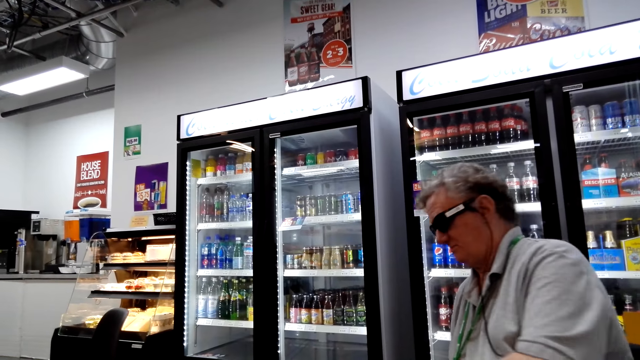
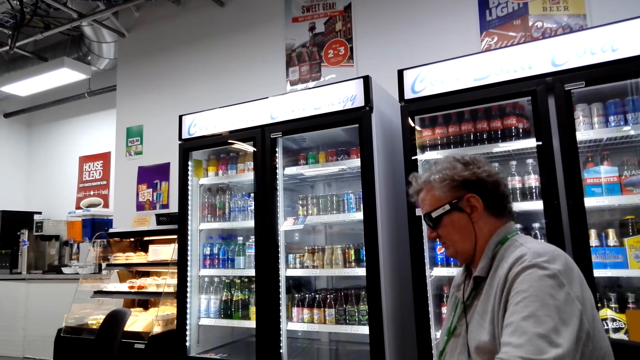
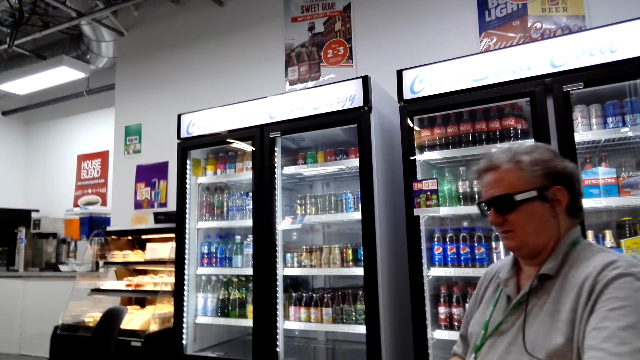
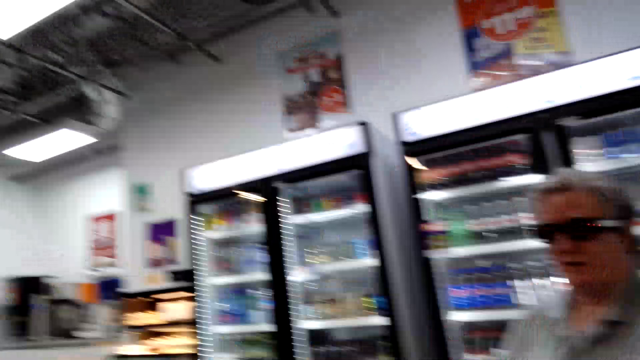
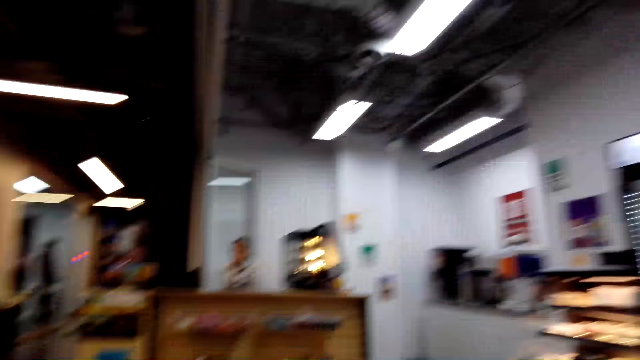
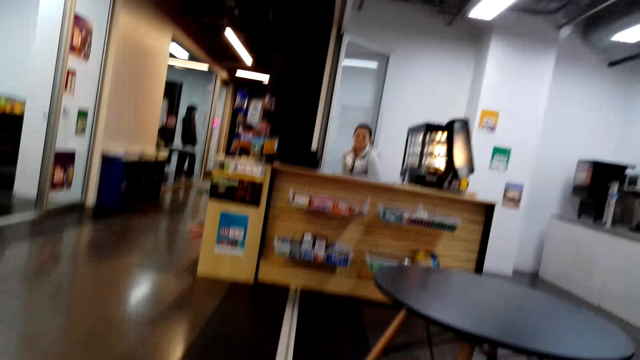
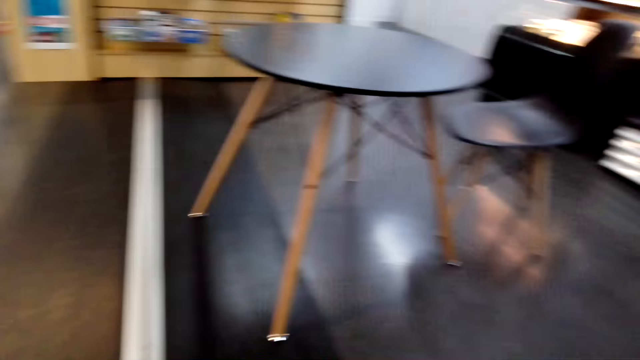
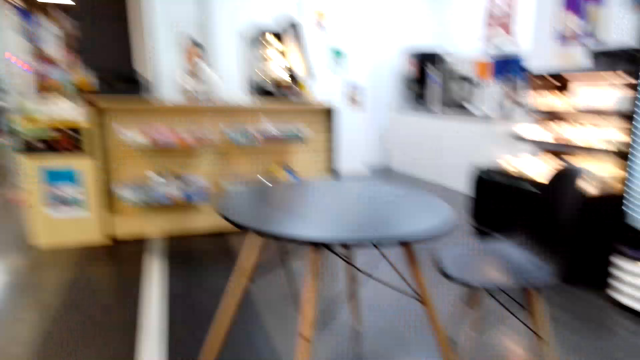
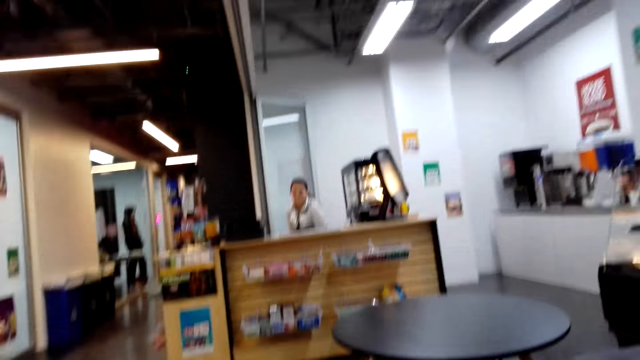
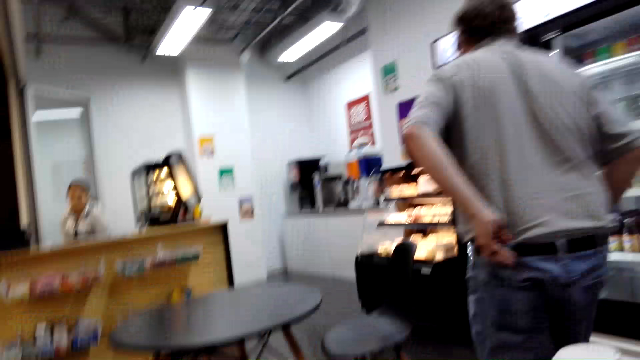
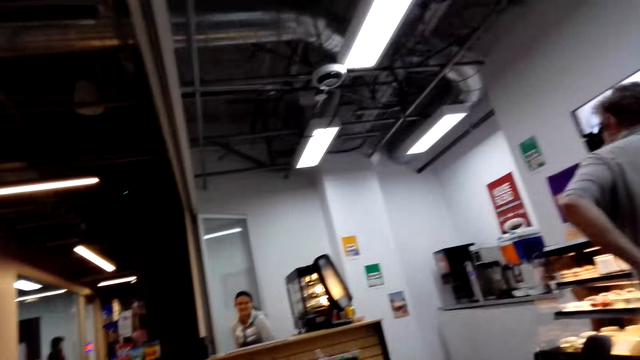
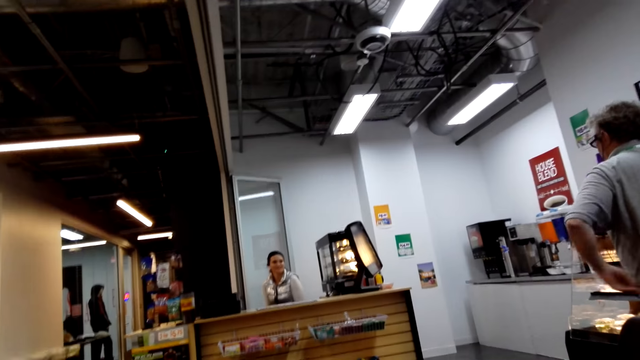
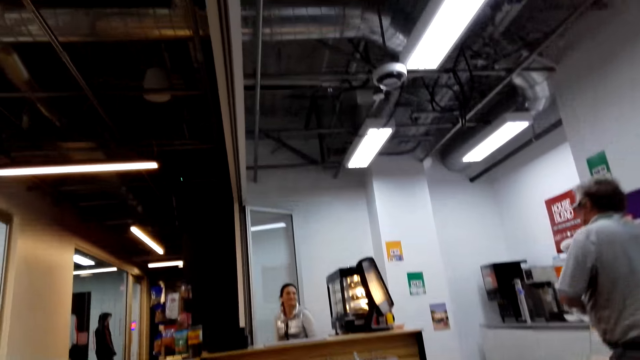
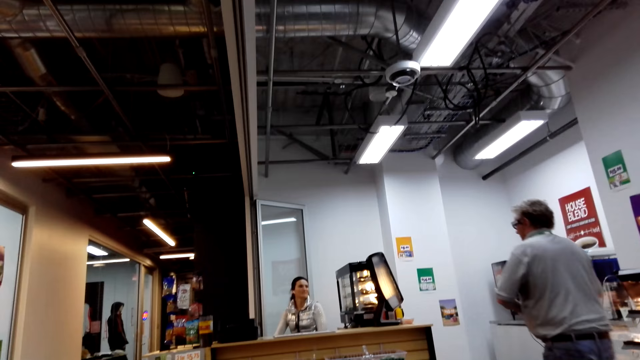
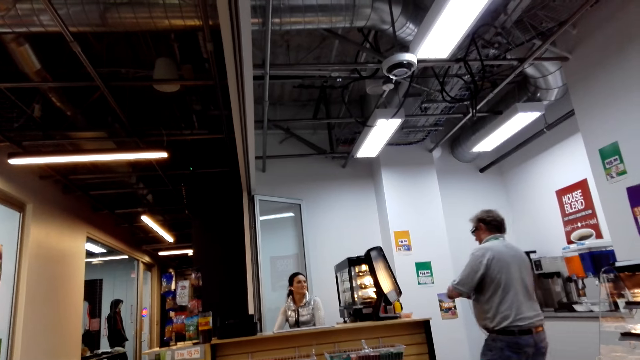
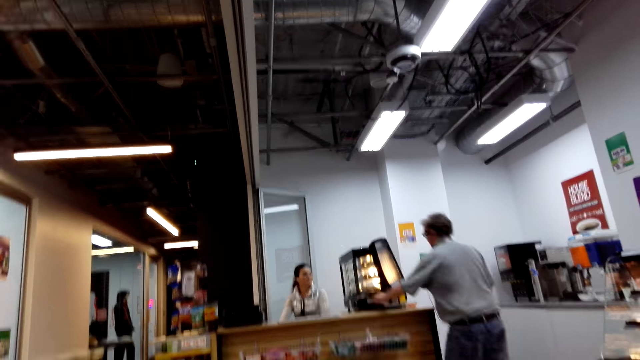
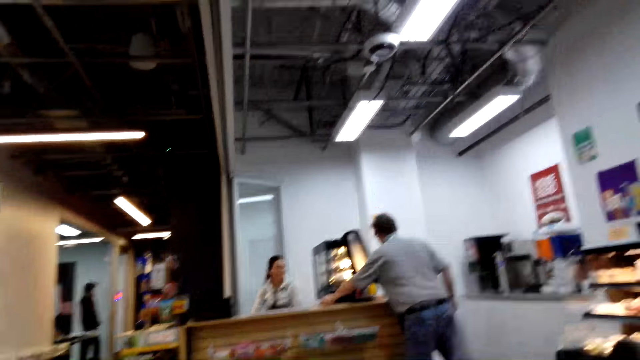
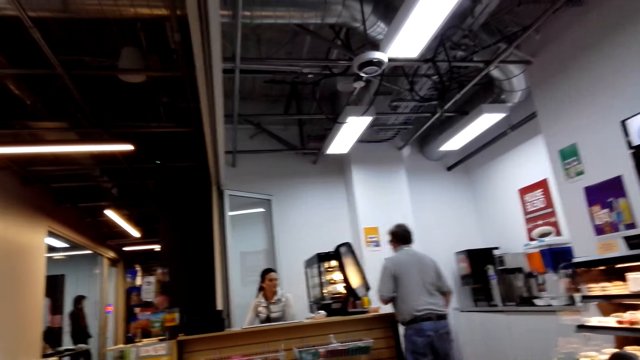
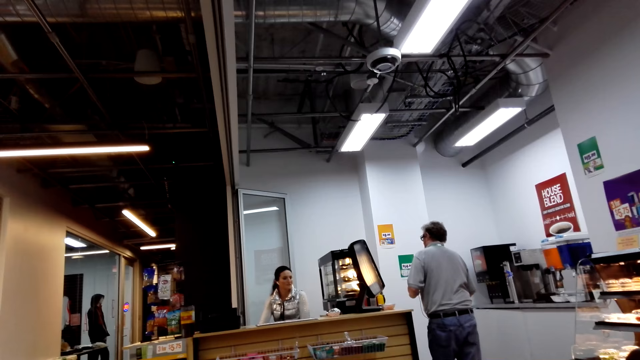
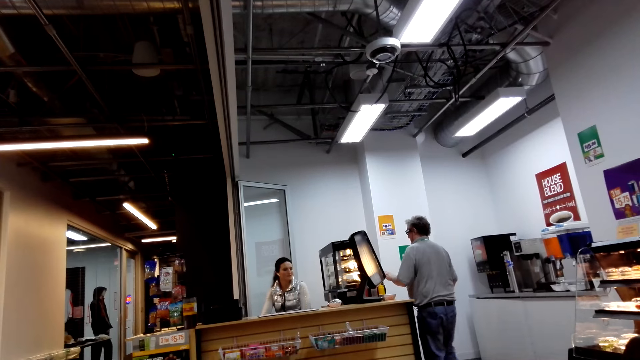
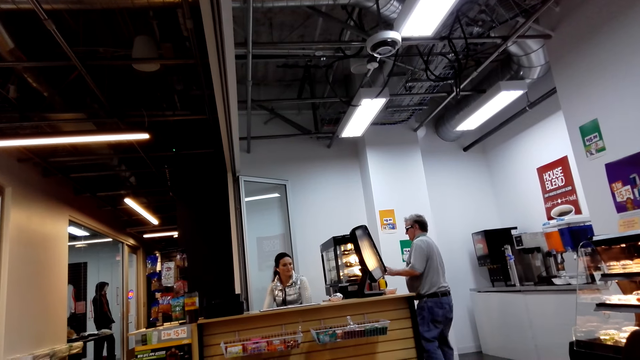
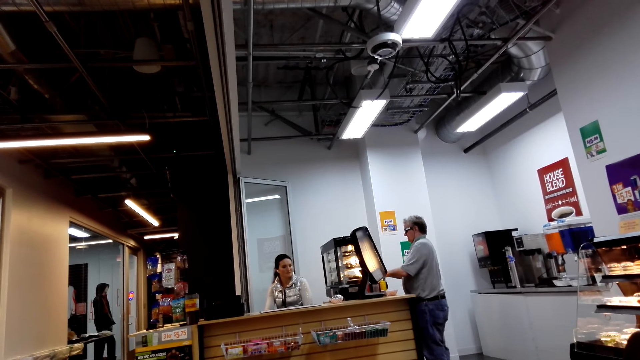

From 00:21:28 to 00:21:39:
The camera wearer looks around. The man walks around the store and places something on the counter. The man gives another person the sandwich.

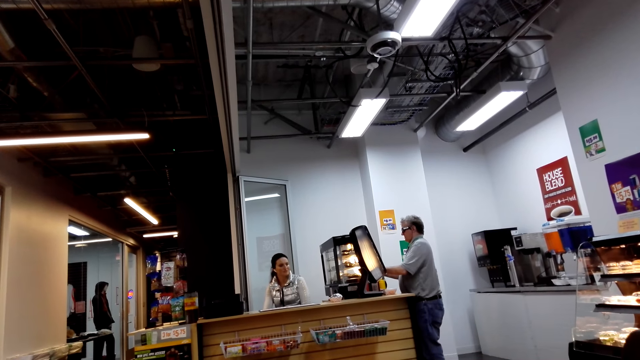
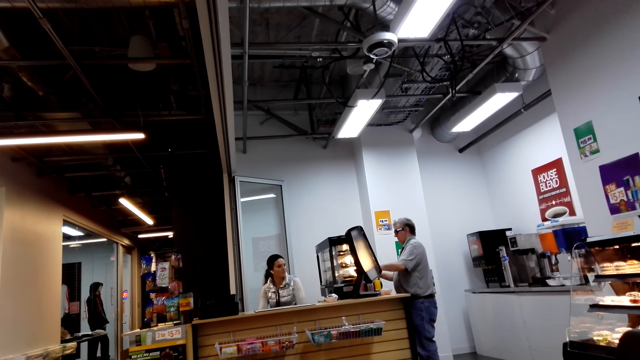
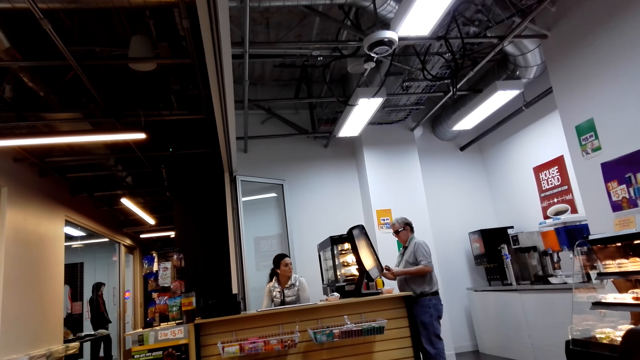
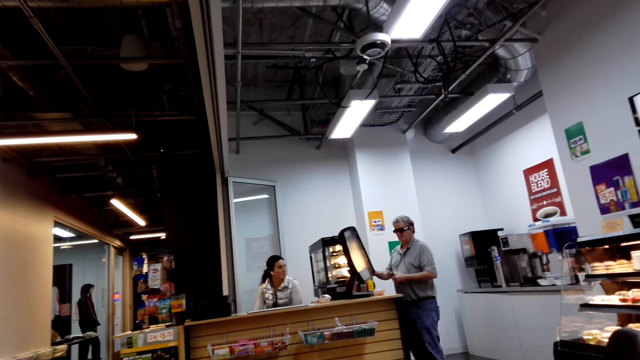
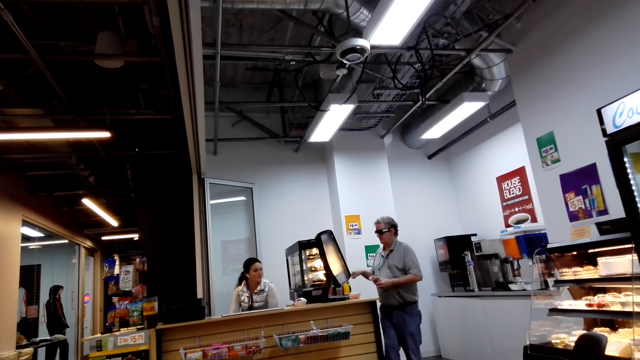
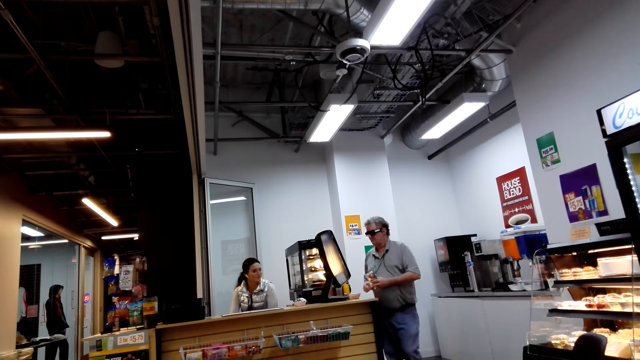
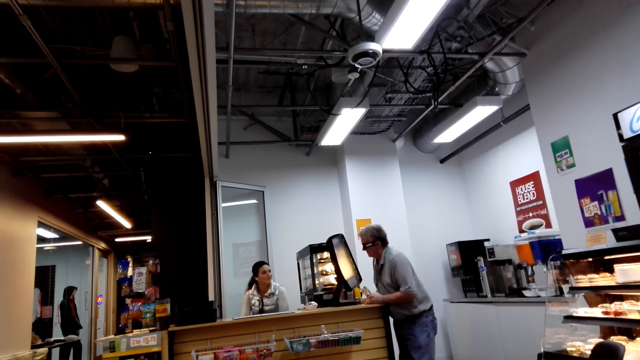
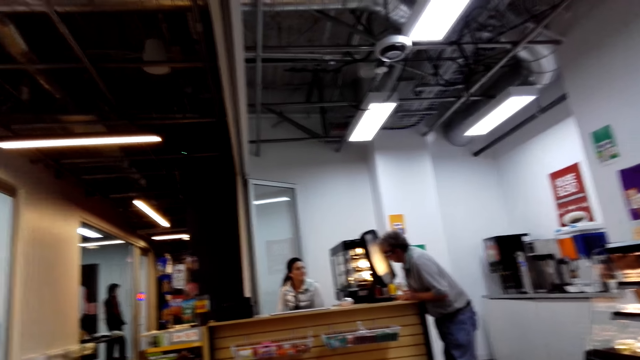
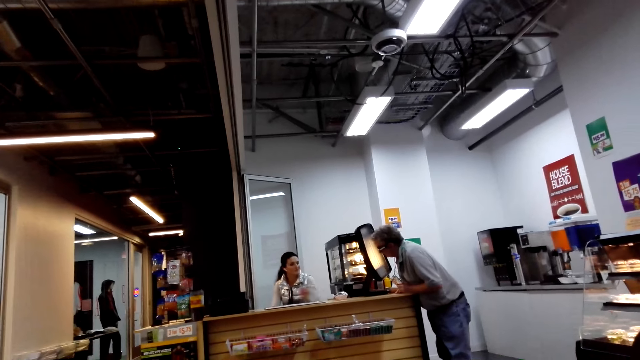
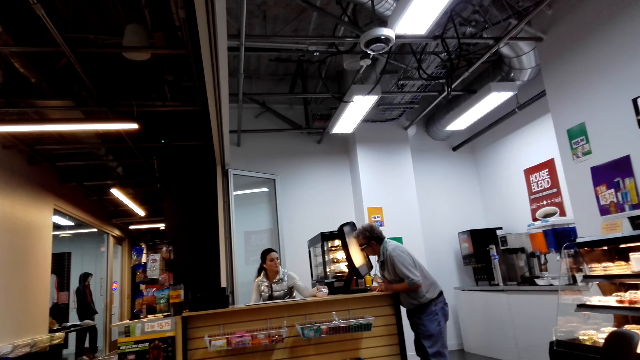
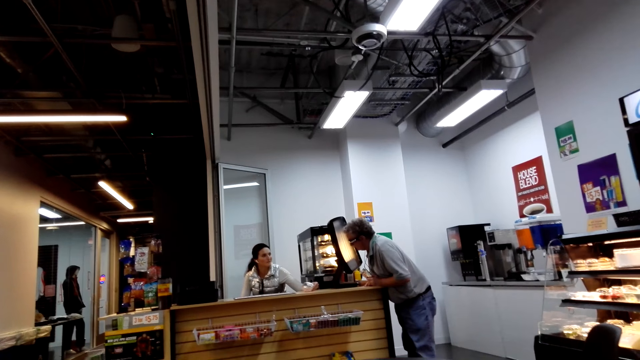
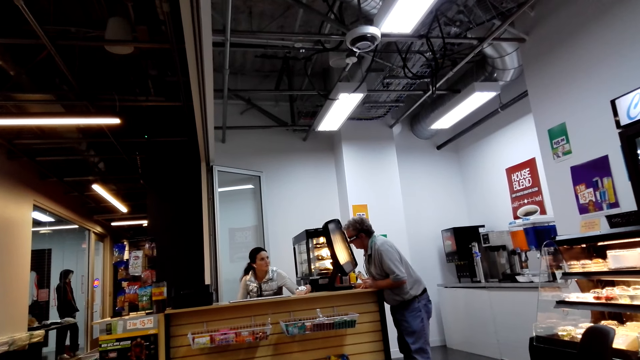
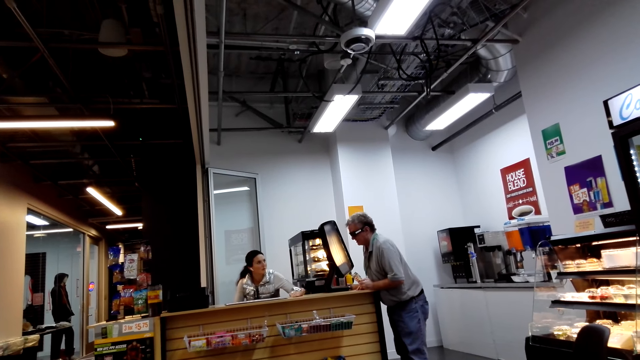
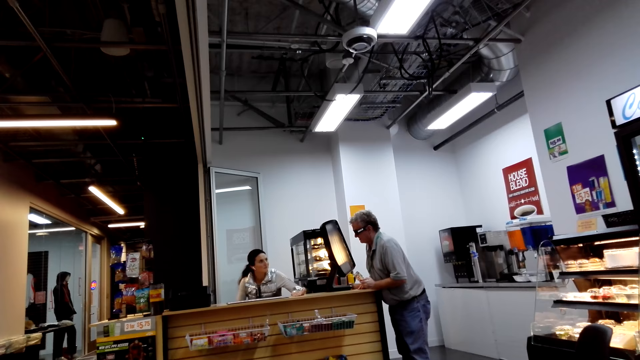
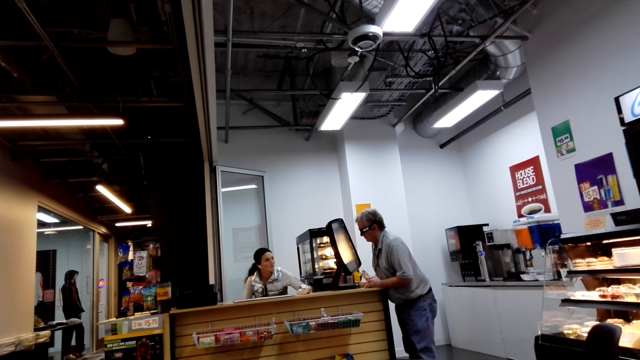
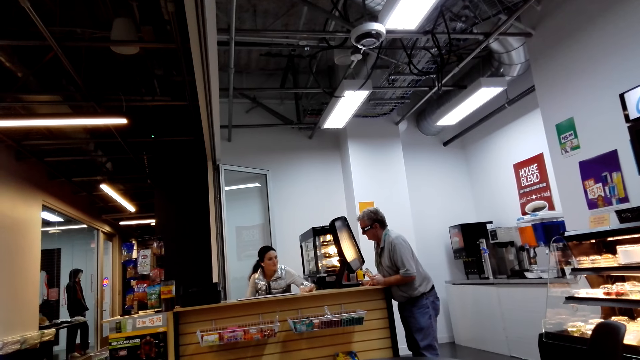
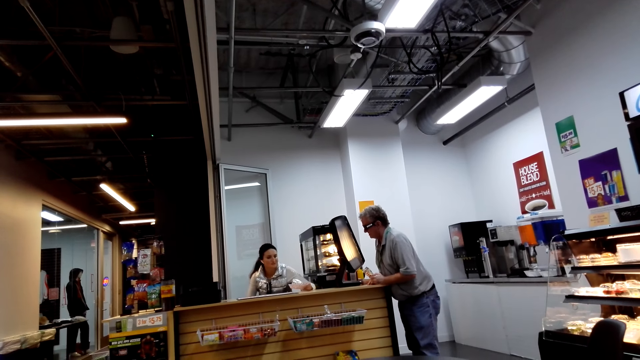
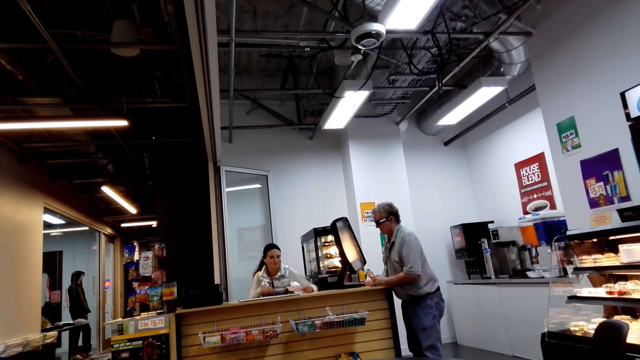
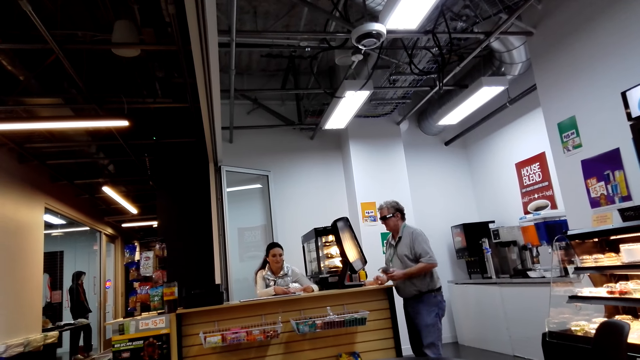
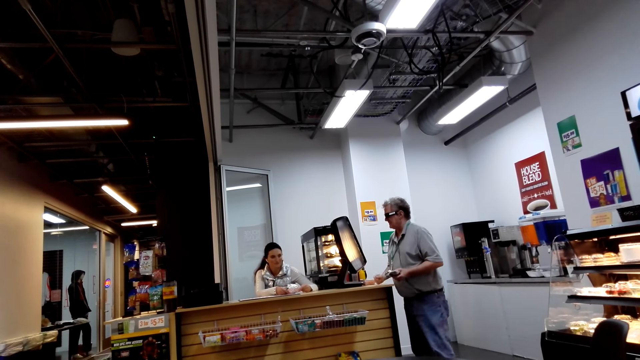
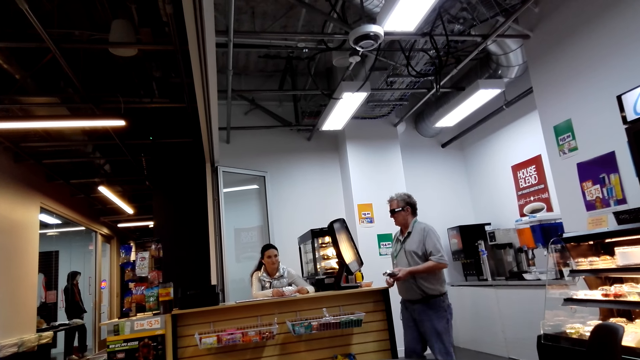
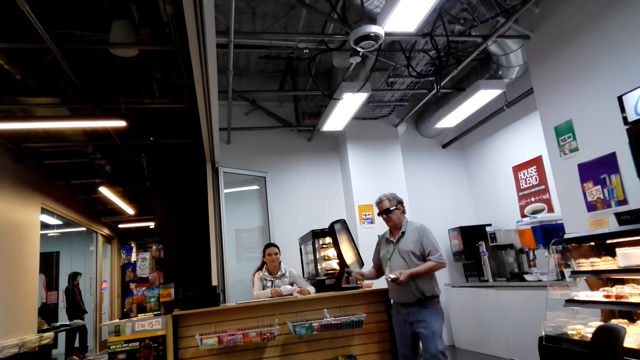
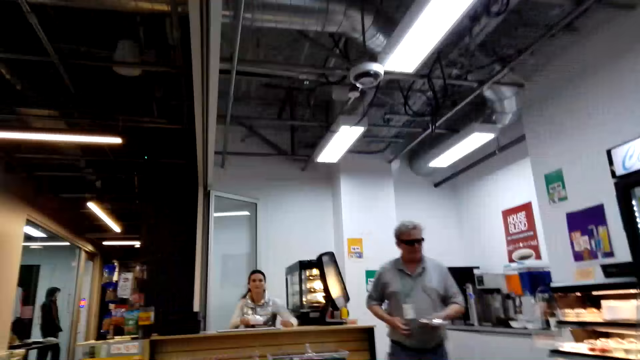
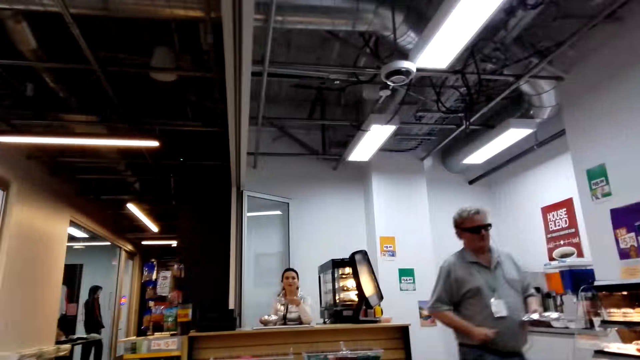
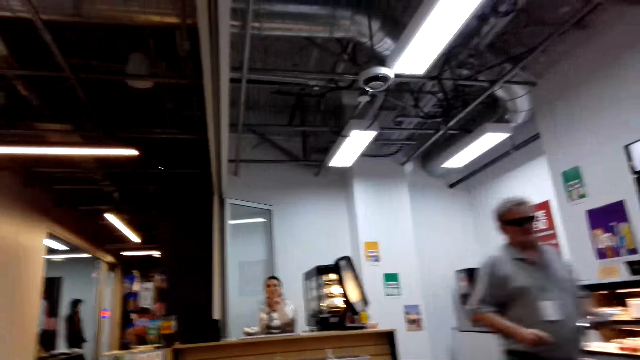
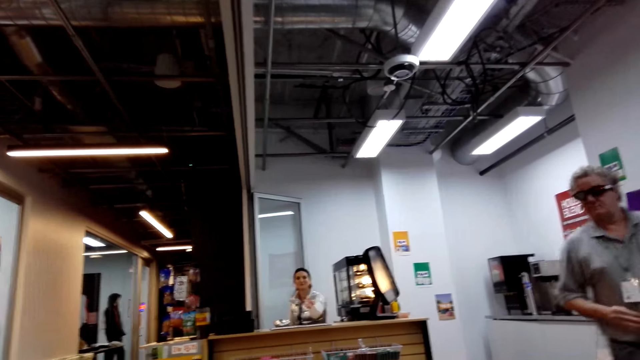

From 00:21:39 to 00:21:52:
A man picks a hotdog in a counter rack. Another person speaks to the man. The man stands at the counter. A lady picks something on the counter. The man walks around the store.
